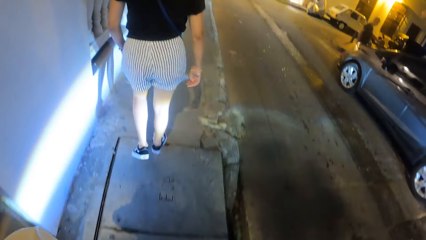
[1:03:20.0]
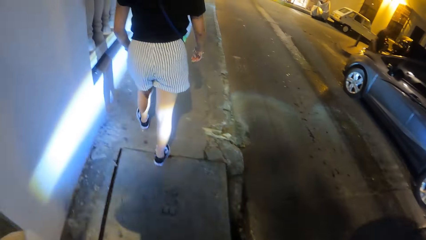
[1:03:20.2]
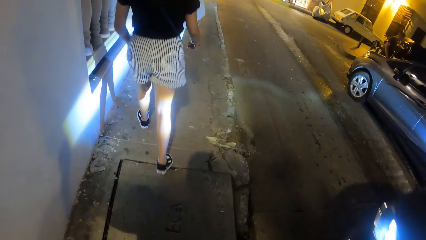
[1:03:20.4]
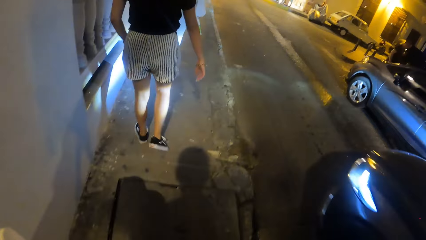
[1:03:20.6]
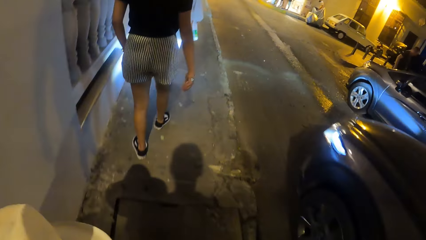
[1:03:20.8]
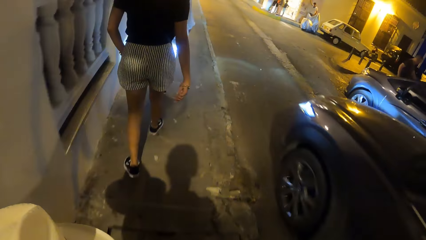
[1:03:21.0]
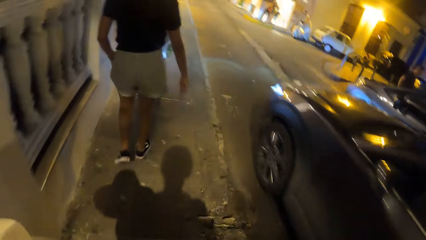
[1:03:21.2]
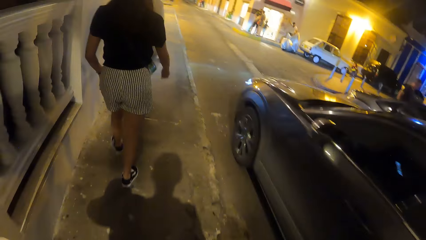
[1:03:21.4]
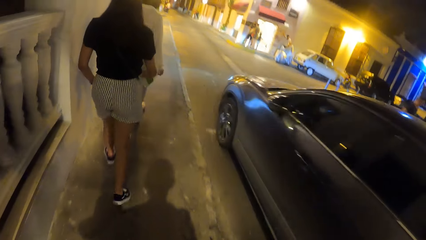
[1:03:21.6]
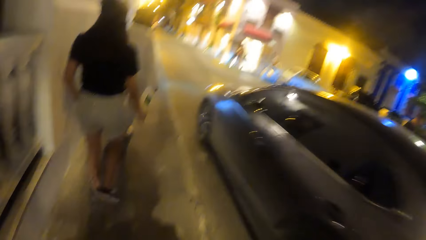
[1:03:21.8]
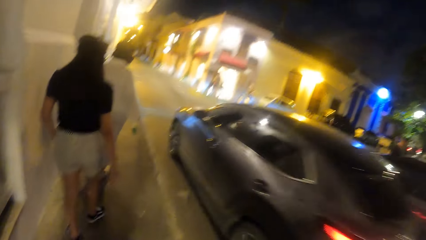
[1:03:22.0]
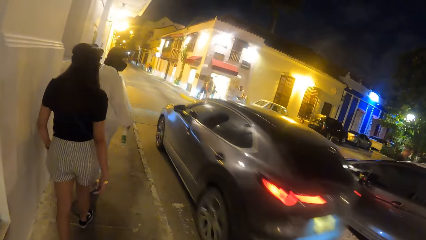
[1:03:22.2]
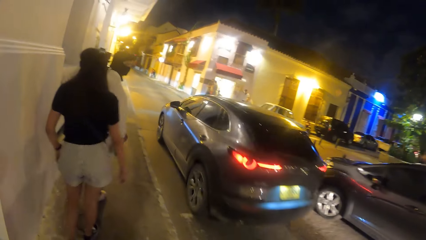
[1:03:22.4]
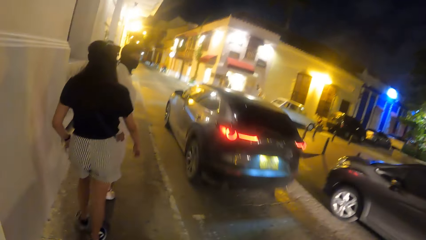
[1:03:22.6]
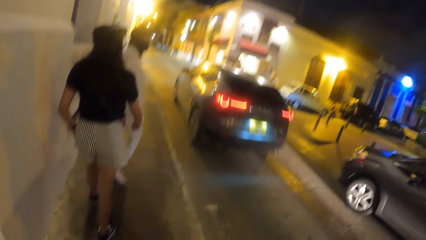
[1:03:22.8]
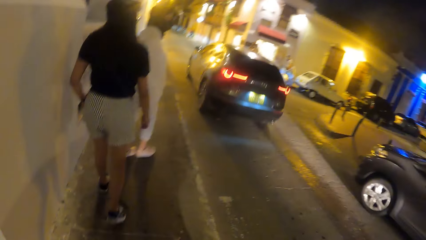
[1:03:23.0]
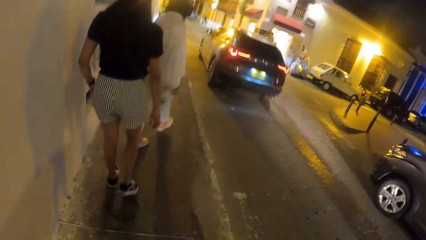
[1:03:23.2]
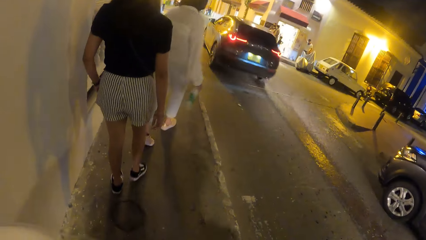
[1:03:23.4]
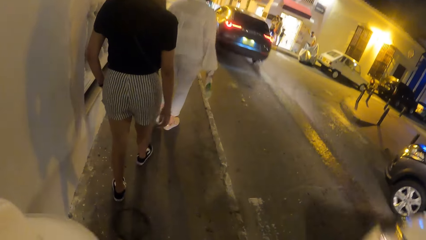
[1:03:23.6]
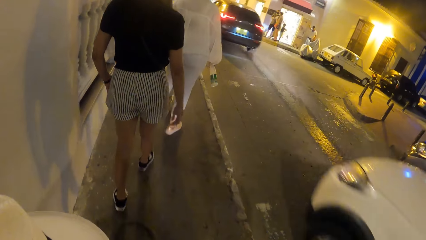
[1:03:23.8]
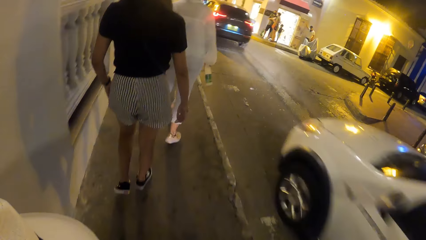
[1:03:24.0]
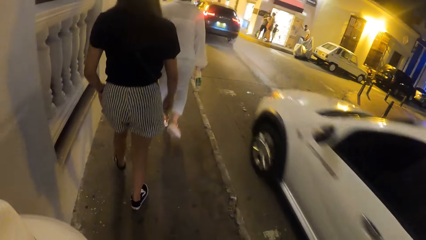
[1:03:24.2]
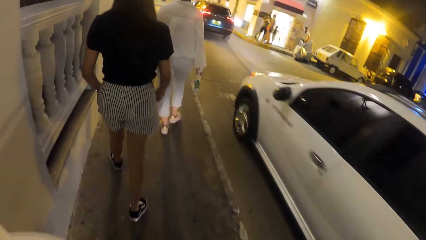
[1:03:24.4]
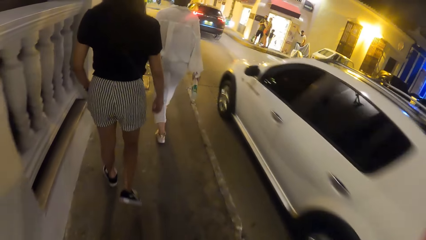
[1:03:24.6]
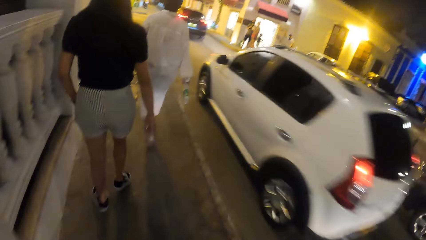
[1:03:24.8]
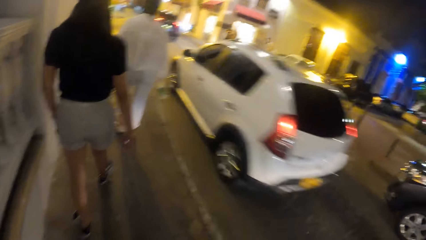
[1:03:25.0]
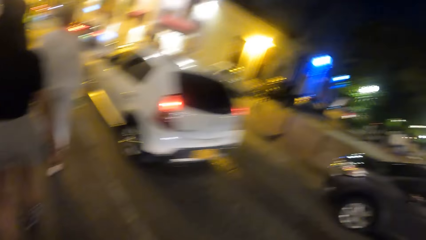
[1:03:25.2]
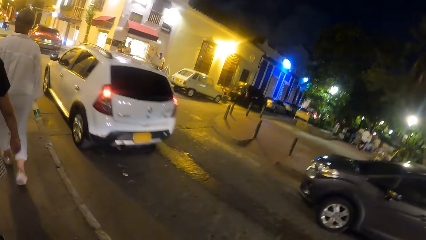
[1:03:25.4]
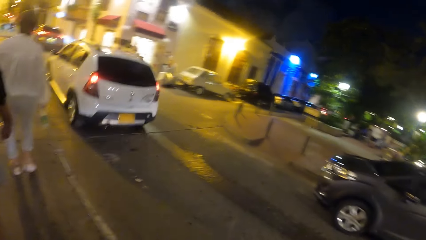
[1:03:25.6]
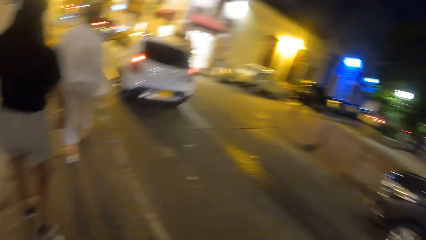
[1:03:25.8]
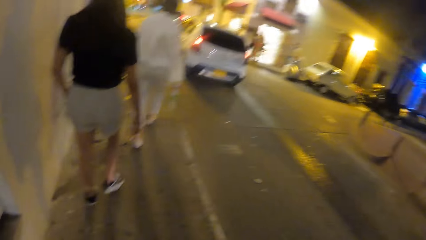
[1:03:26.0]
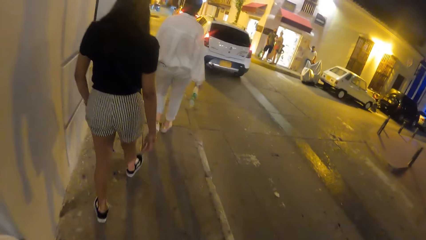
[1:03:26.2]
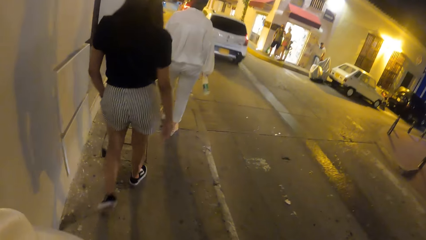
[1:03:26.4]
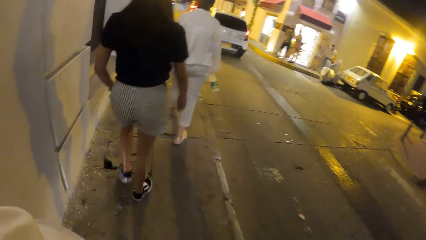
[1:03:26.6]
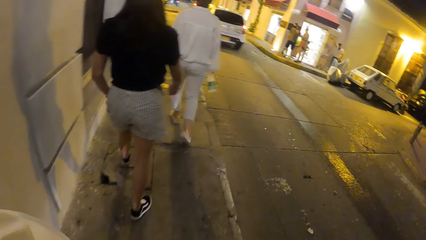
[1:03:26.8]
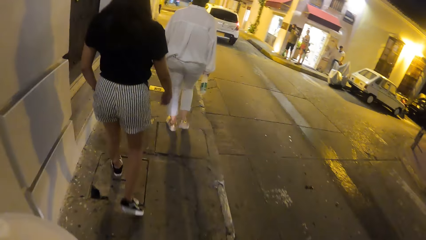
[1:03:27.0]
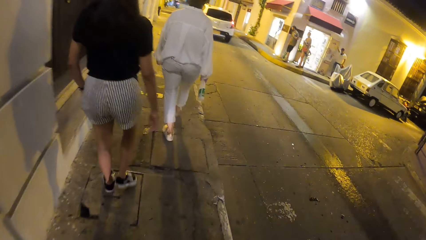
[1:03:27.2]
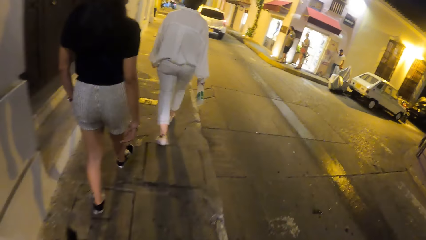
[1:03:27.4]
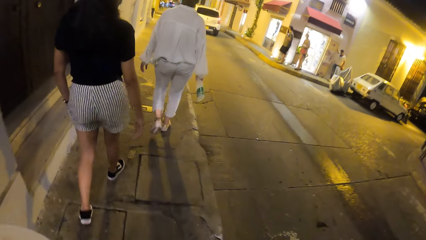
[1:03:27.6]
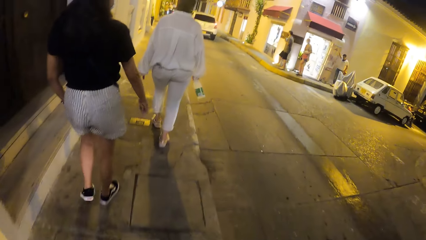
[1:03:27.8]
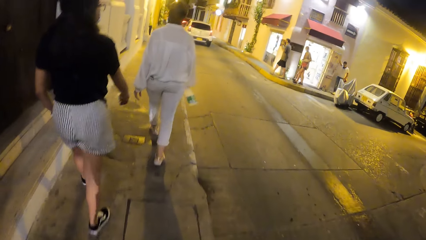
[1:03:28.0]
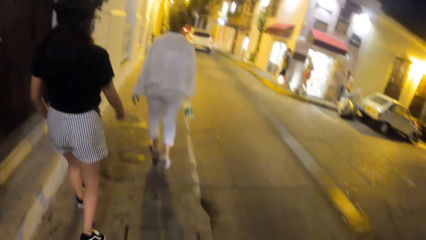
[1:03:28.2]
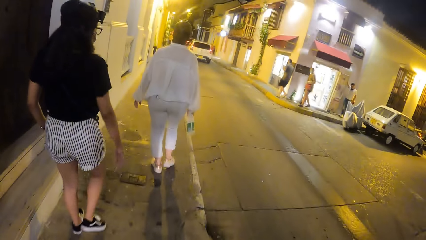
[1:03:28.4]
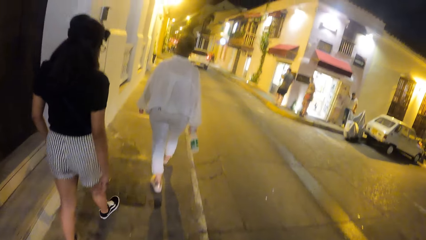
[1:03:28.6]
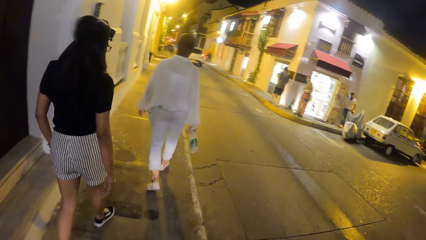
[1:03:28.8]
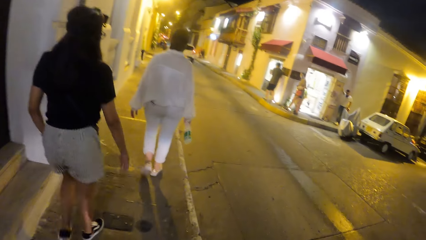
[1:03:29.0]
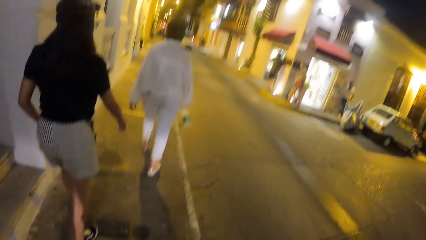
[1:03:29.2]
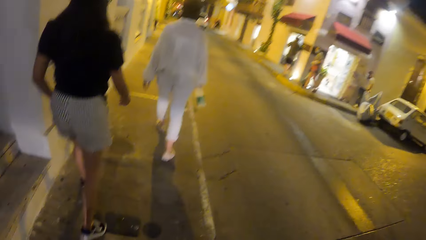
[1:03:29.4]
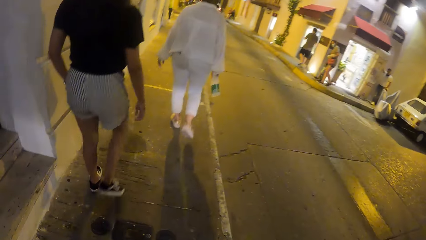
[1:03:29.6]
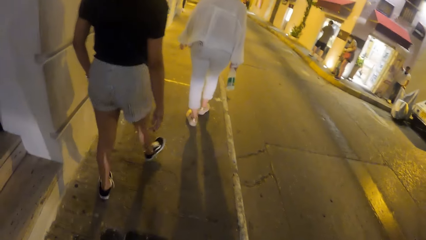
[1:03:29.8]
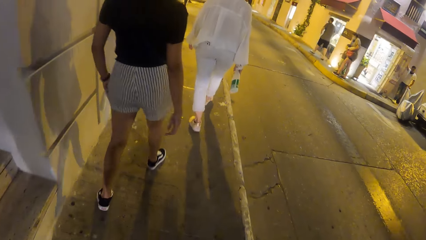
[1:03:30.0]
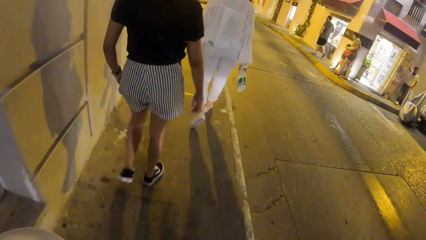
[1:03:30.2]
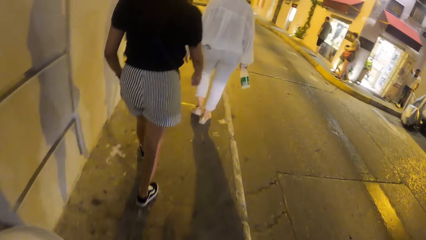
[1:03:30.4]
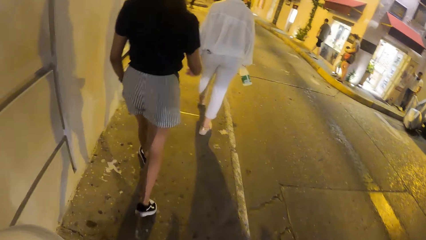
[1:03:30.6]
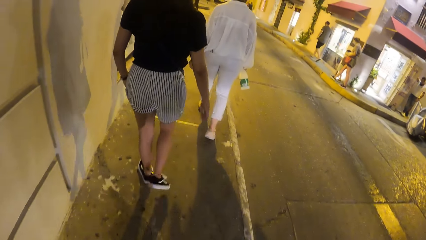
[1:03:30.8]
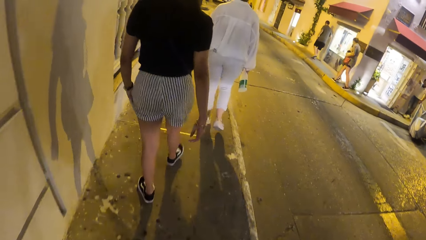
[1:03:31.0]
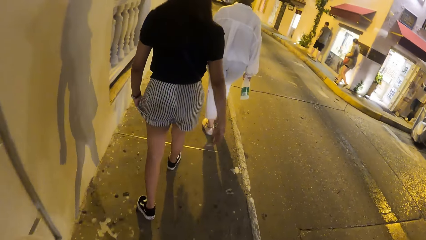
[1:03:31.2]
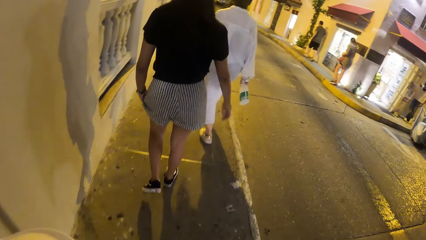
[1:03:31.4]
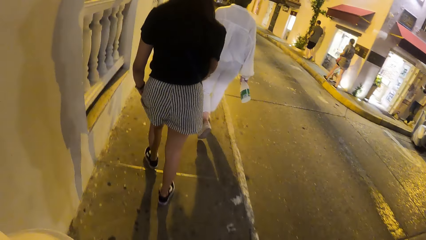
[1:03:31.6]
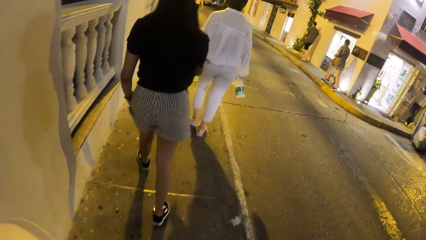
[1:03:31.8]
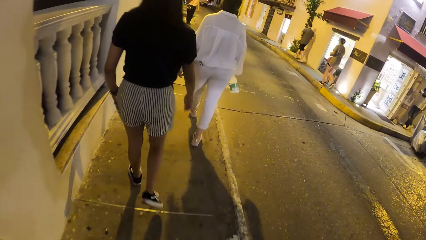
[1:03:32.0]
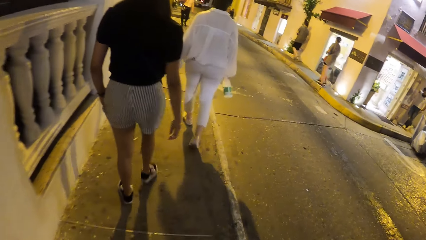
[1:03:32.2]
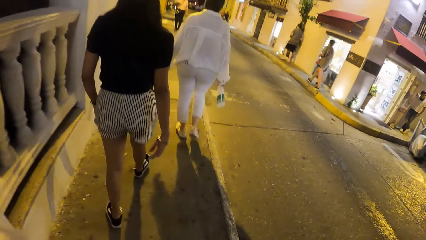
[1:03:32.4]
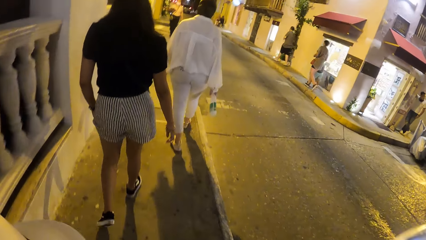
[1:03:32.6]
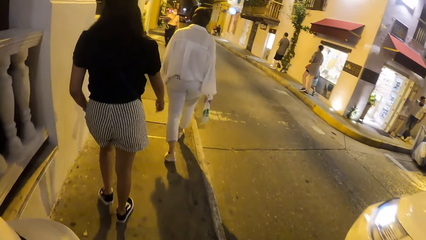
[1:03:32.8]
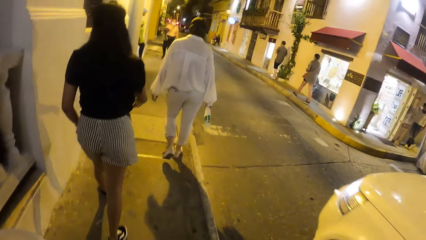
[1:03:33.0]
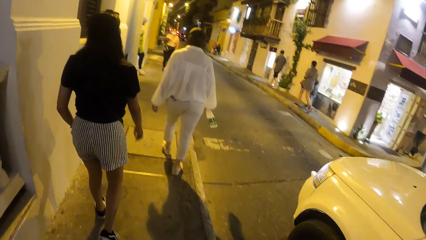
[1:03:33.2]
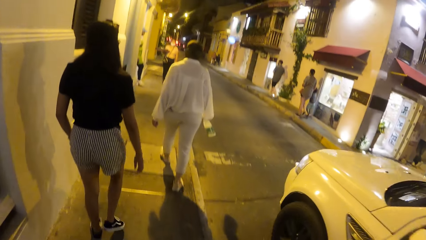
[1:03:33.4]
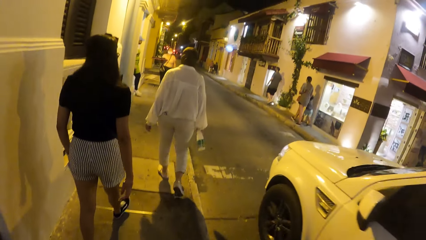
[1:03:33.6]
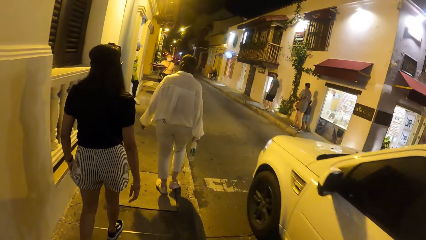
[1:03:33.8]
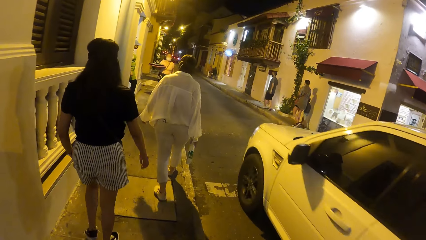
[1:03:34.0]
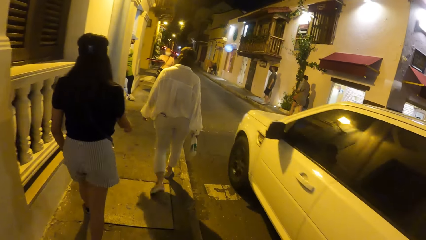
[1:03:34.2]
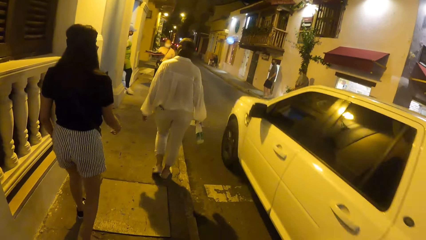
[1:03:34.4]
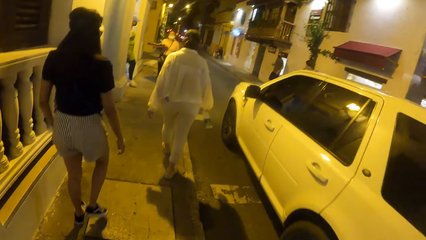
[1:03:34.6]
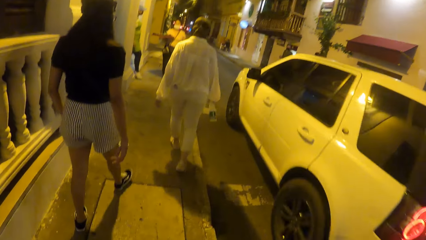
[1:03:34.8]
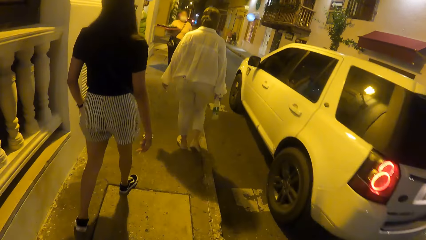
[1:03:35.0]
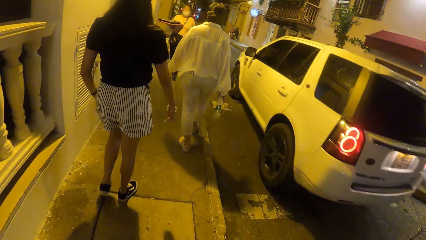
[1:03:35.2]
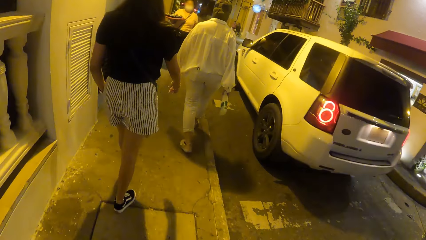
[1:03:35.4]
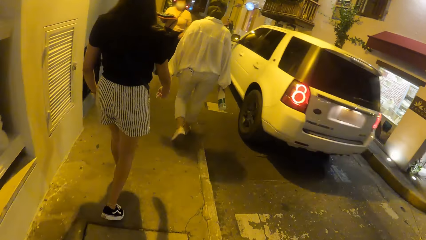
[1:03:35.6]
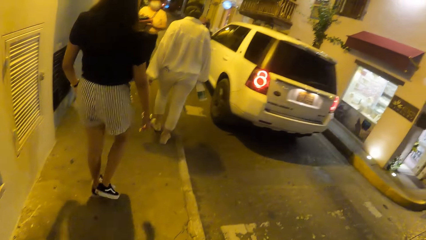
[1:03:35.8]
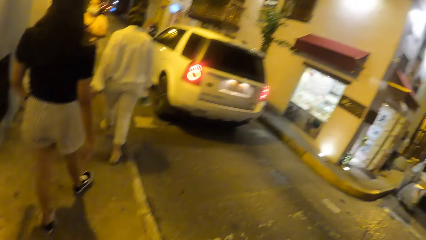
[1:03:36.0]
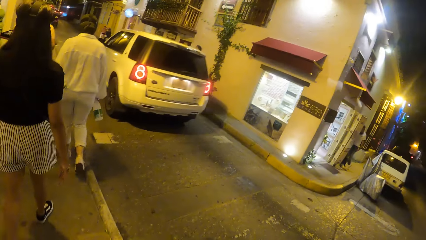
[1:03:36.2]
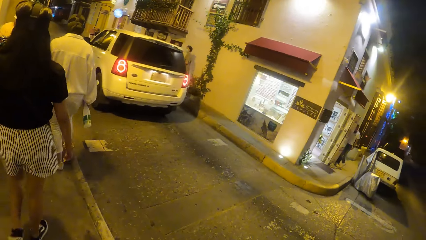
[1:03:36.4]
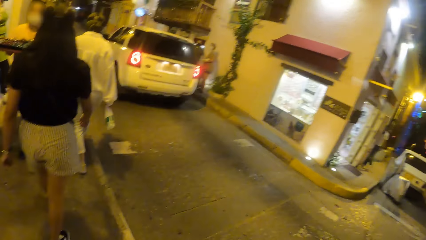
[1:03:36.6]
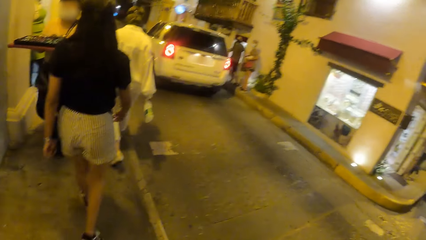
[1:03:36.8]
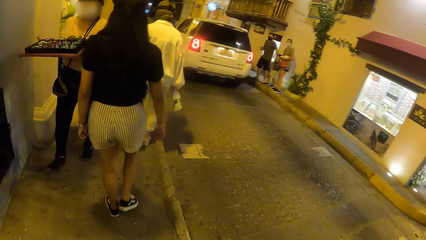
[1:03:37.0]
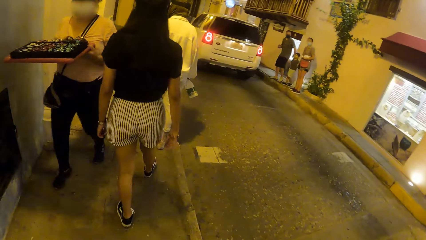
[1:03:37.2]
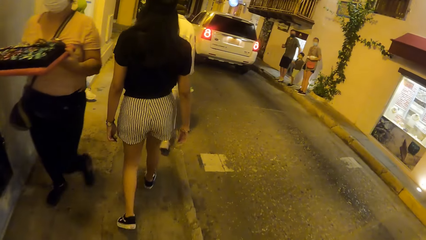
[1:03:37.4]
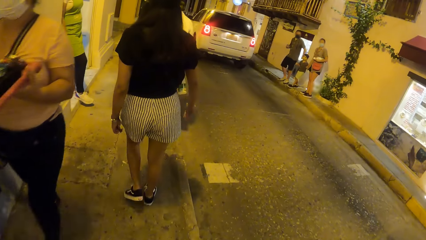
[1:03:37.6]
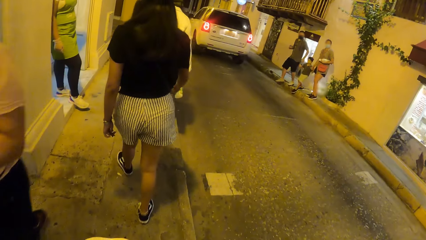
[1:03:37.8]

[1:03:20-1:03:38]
A grey car drives past the camera wearer. A white car drives past the camera wearer. The camera wearer walks on the pavement, looks around, and walks on the pavement. A white car drives past the camera wearer. The camera wearer looks around.
